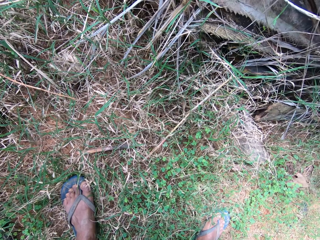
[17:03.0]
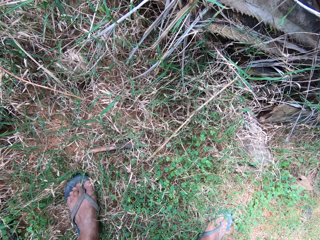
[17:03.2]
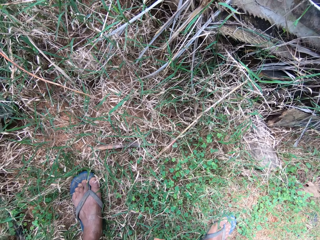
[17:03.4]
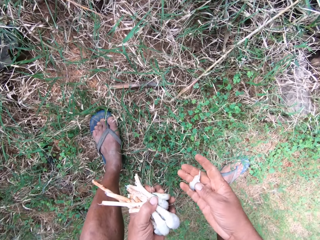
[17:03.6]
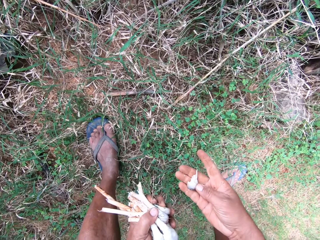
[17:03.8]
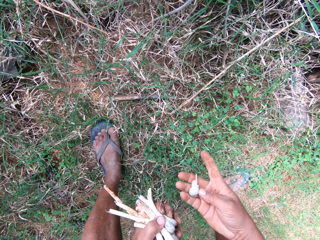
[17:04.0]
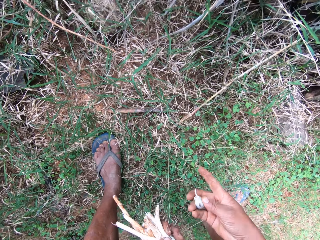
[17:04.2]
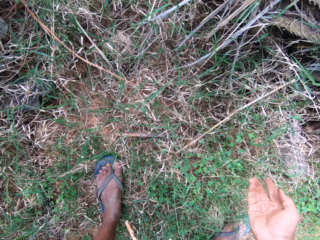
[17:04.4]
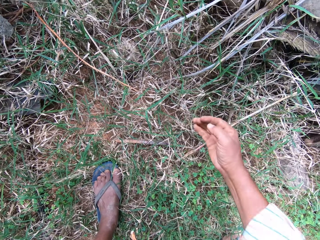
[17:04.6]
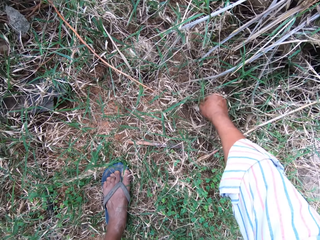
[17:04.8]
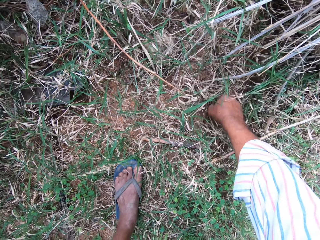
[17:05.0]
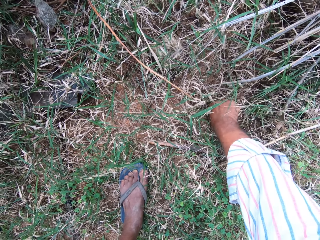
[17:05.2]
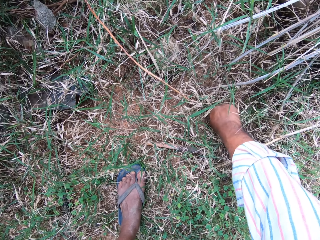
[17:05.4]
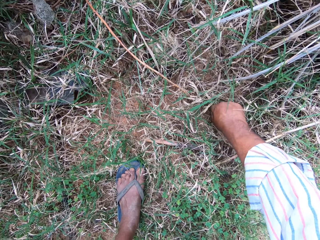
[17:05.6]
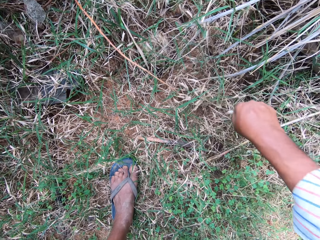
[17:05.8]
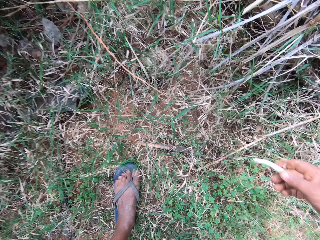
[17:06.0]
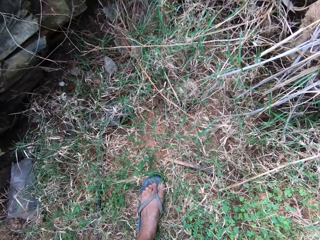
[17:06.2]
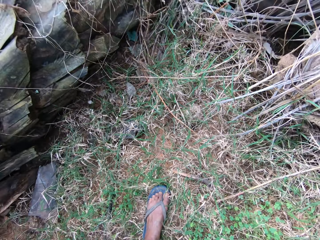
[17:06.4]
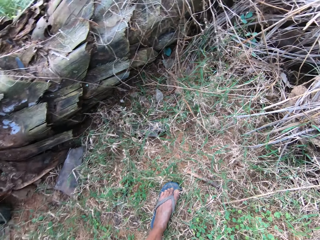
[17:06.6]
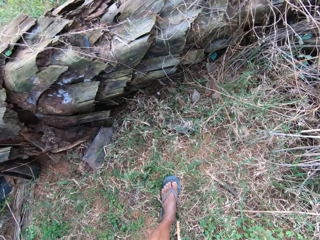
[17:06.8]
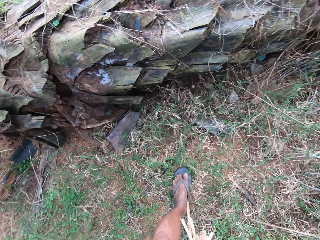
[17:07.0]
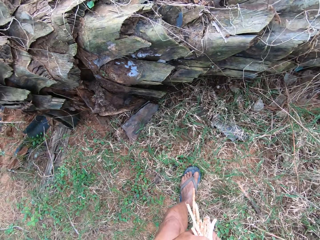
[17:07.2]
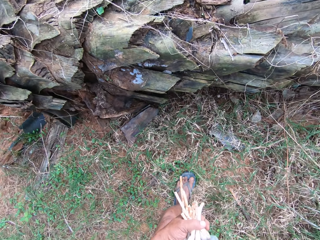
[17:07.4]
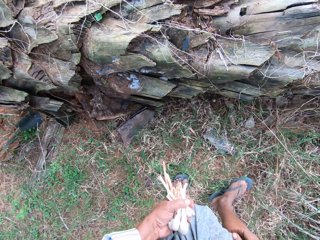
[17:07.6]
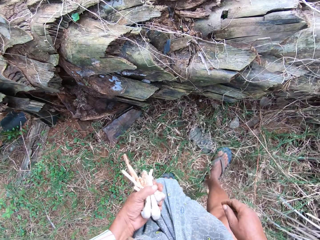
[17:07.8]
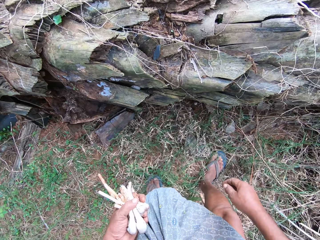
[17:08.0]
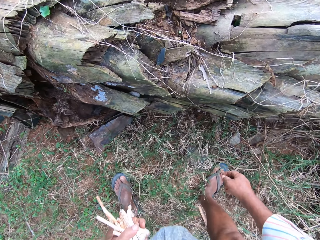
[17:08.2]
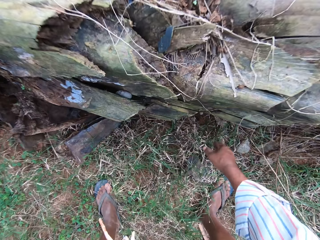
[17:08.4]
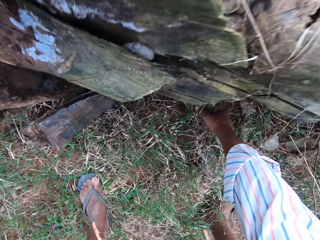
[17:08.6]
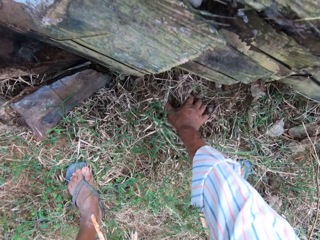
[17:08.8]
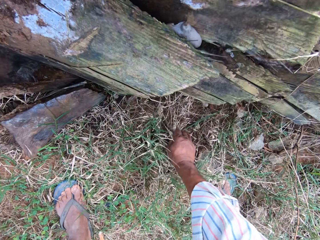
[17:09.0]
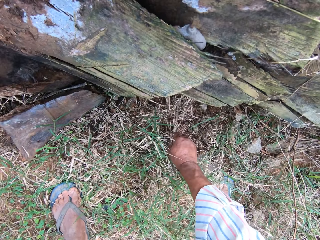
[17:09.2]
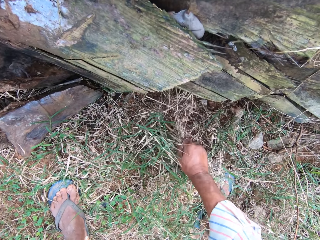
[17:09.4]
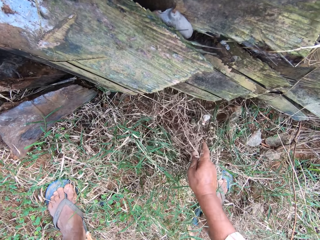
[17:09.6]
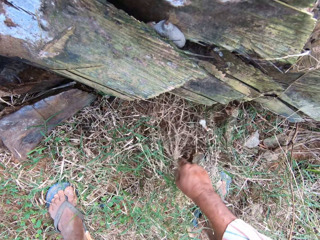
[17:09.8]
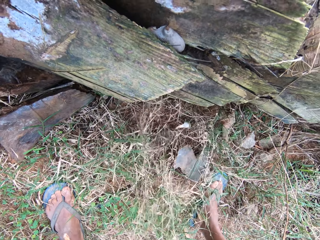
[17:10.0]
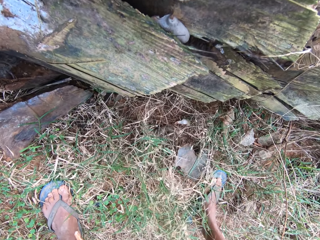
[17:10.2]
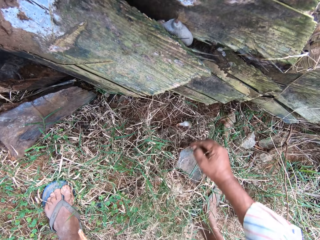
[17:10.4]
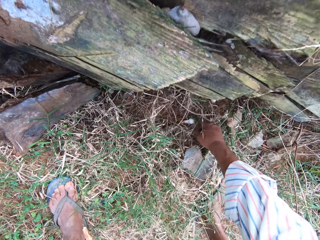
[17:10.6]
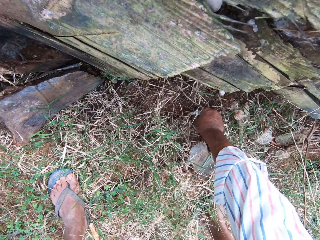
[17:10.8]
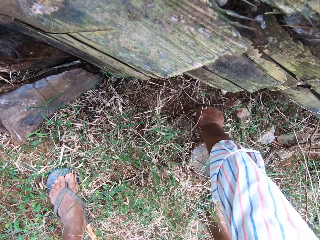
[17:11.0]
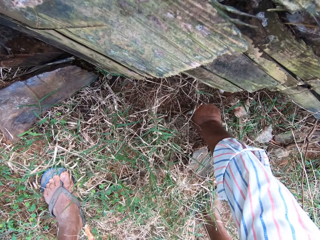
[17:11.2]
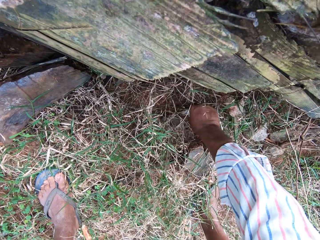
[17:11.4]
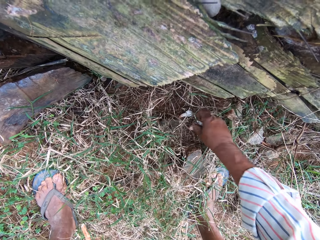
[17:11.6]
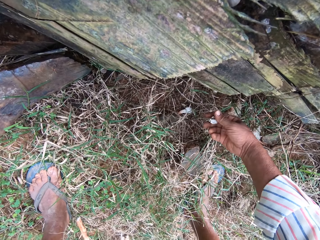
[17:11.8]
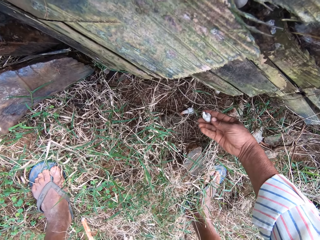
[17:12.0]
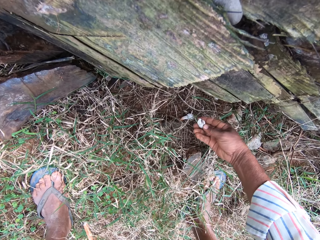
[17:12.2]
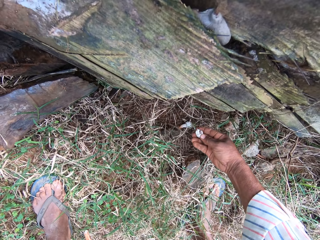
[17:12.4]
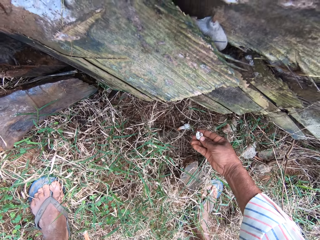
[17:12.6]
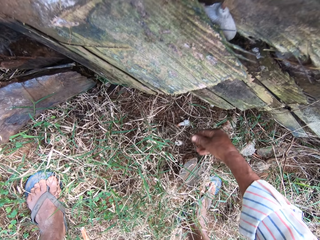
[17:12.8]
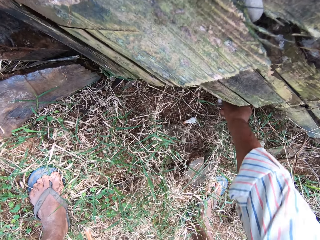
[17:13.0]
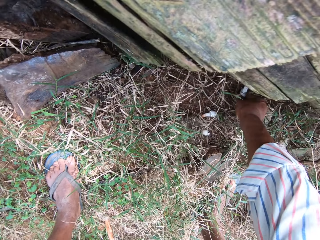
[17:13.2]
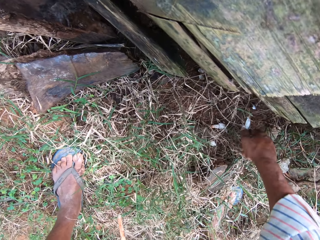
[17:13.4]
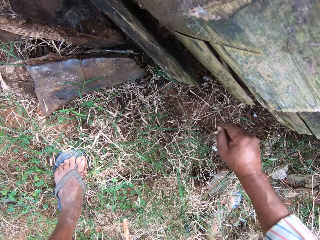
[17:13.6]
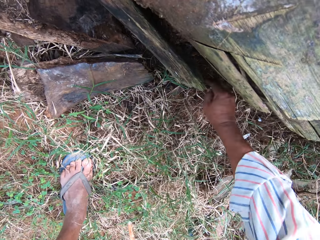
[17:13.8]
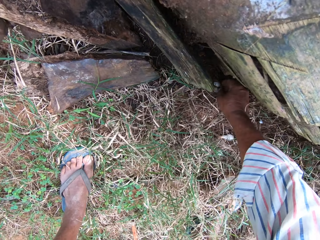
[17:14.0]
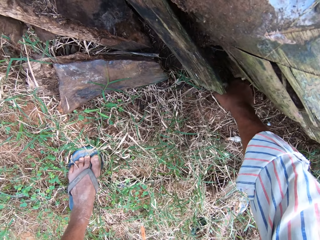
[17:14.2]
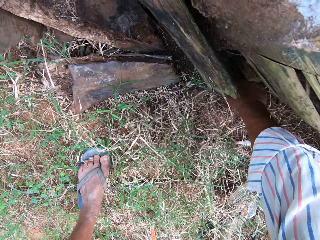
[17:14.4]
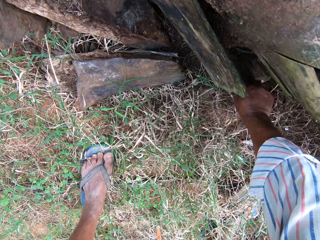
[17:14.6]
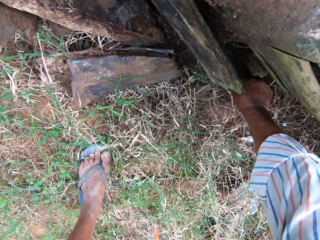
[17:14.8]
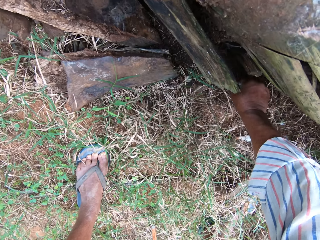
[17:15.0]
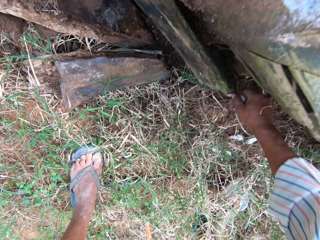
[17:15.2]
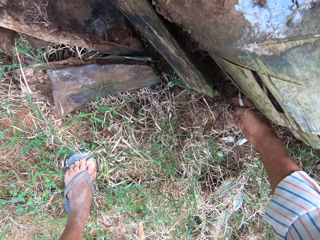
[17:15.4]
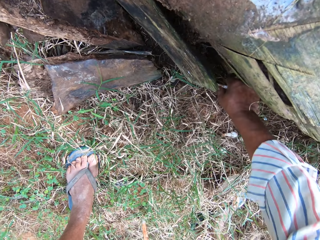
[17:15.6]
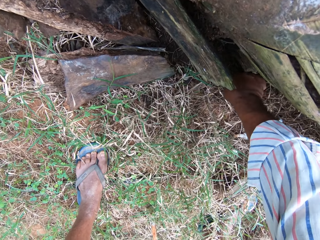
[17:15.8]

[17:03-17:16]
The camera wearer holds the mushrooms with the other hand. They look at the mushroom. They throw the mushroom on the ground. They lift a mushroom from the floor. They look around. They move around. They pull dry grass on the ground. They lift a mushroom from the floor. They look at the mushroom. They drop the mushroom on the floor. They move the mushroom on the ground. They lift a mushroom from the floor.

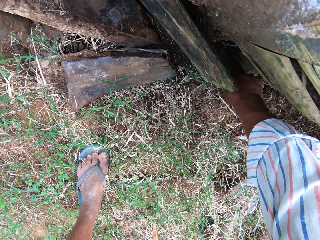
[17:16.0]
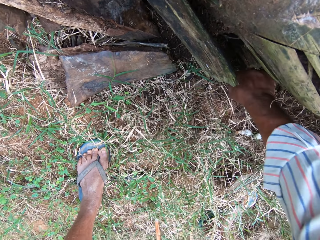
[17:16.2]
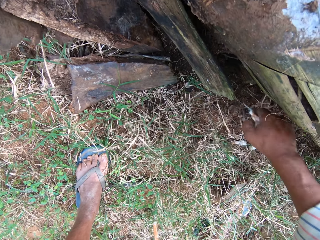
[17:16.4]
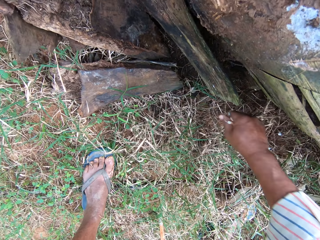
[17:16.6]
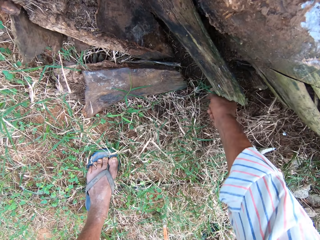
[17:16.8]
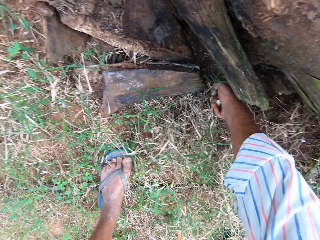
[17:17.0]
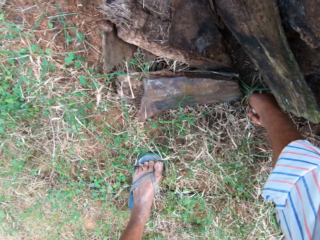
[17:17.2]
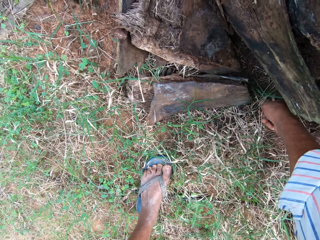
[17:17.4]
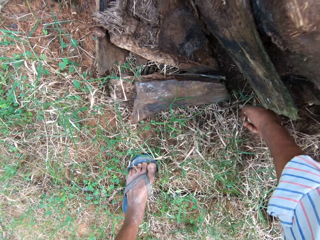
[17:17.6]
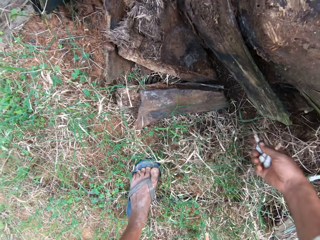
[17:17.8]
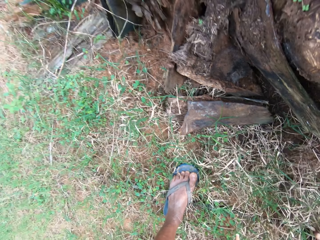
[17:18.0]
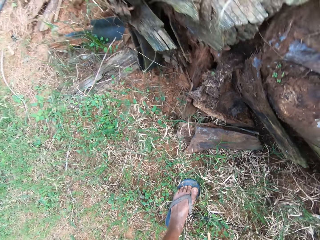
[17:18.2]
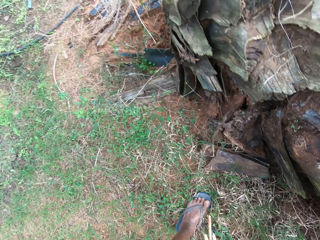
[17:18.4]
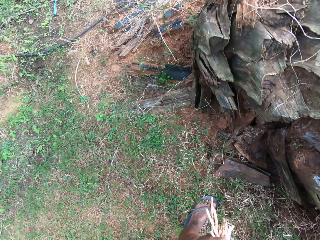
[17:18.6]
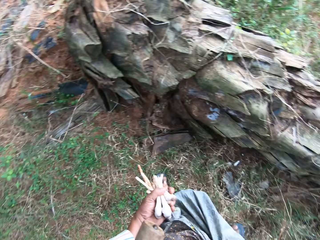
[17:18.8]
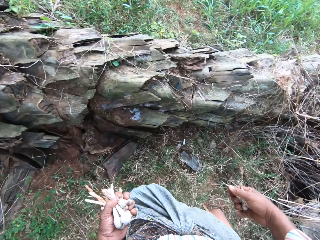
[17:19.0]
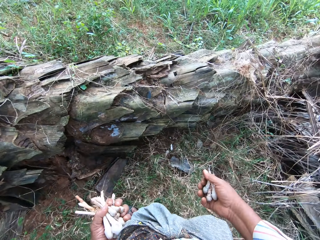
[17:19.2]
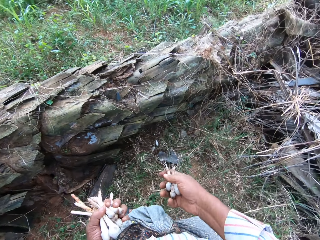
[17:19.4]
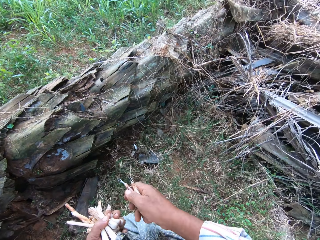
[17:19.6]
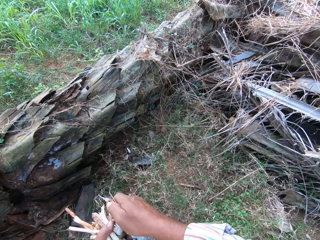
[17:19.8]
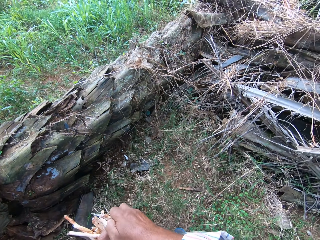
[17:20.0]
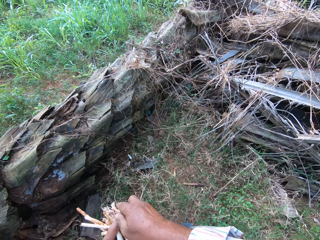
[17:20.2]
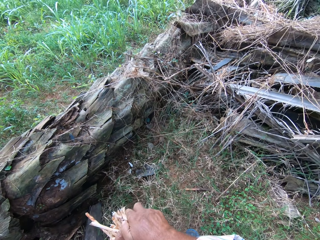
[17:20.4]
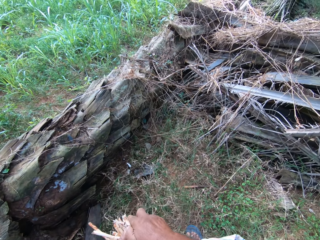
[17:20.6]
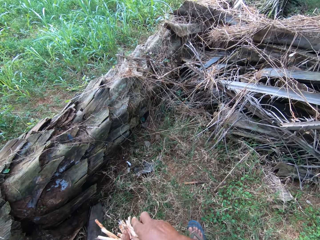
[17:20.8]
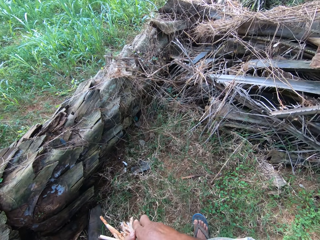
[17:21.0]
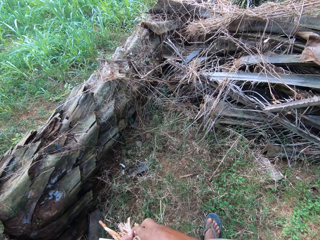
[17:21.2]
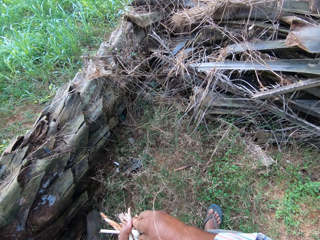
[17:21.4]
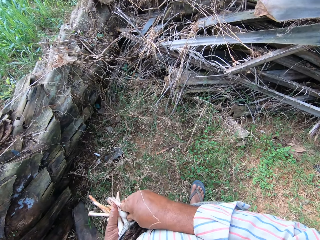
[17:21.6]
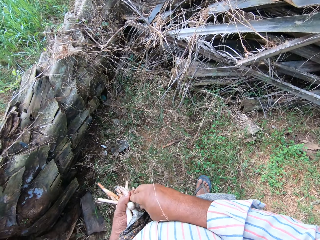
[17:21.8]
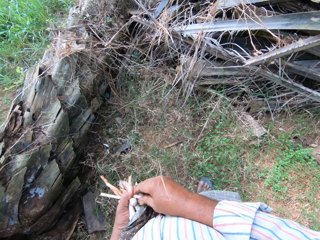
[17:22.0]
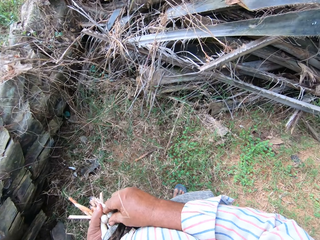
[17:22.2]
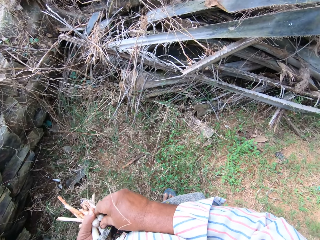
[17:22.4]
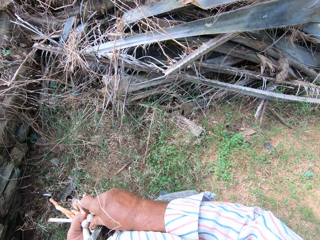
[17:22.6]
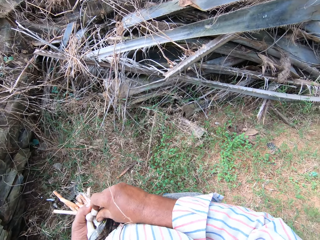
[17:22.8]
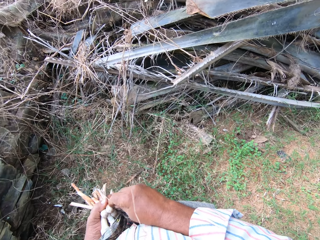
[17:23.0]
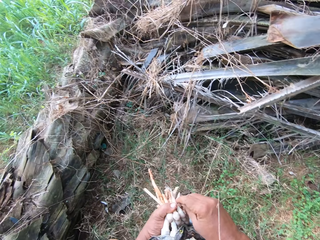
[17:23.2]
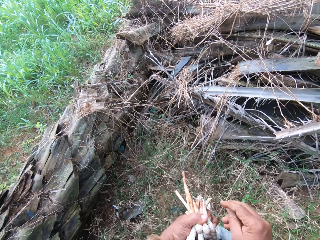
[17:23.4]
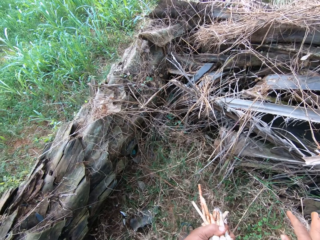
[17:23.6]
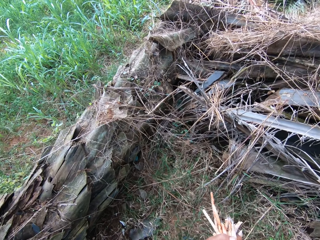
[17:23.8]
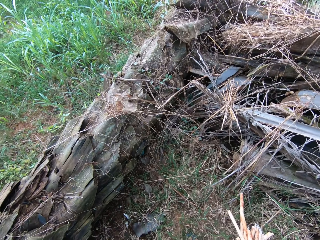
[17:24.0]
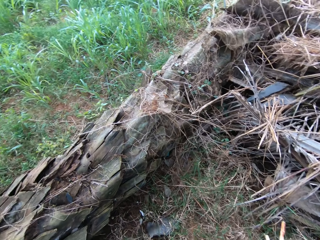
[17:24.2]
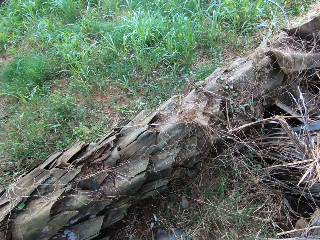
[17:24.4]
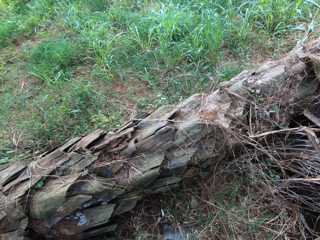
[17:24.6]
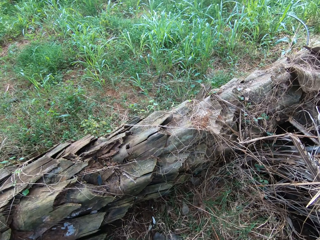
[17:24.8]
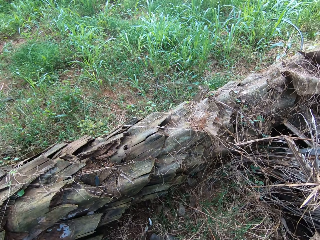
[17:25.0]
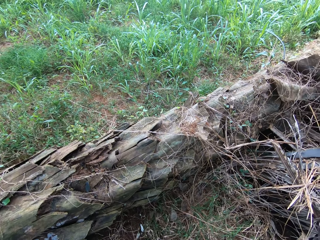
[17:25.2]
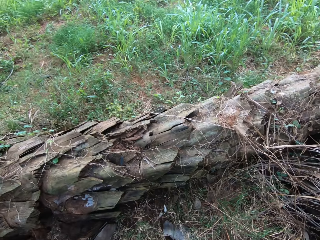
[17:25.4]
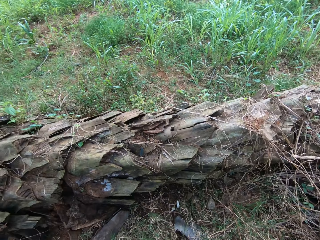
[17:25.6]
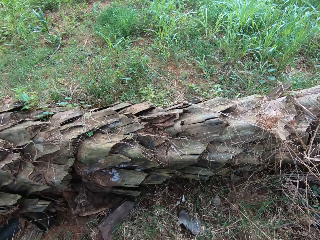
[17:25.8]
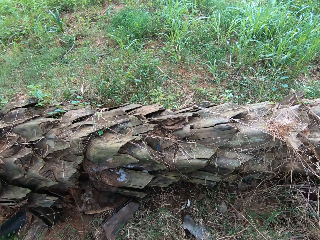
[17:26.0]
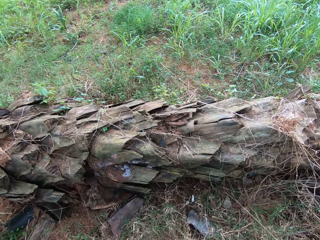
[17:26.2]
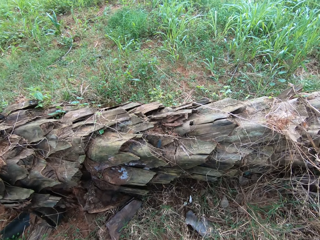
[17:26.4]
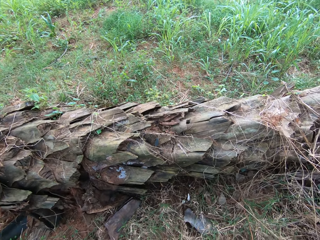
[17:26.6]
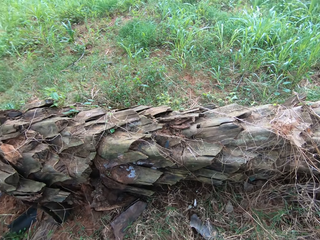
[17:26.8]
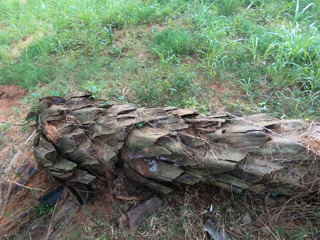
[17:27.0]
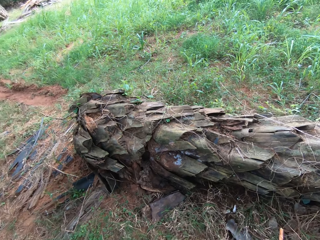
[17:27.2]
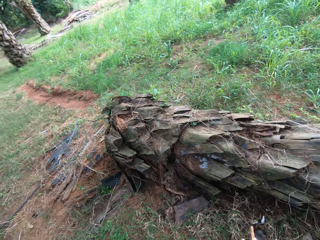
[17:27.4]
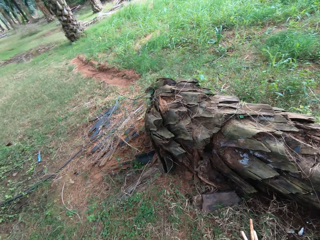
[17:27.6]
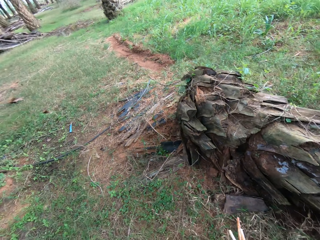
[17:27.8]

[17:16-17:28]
The camera wearer lifts a mushroom from the floor. They lift a mushroom from the floor again. They stand up. They look around. They hold the mushrooms with the other hand. They look around. They turn around. They hold the mushrooms with the other hand. They look around.
